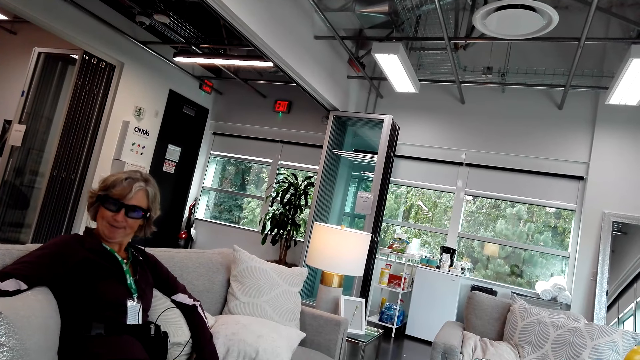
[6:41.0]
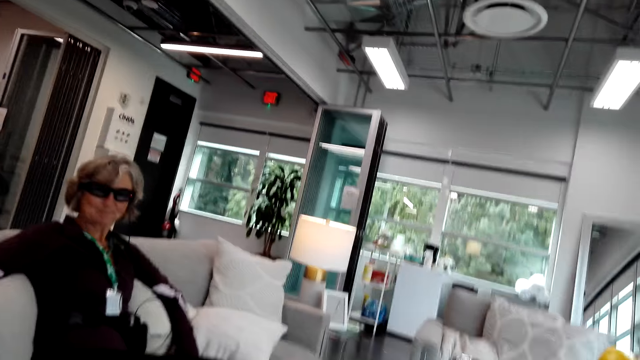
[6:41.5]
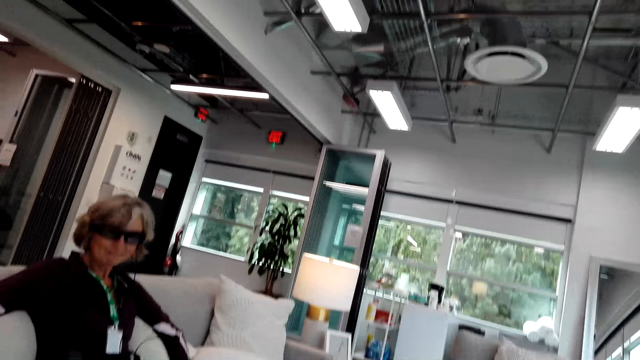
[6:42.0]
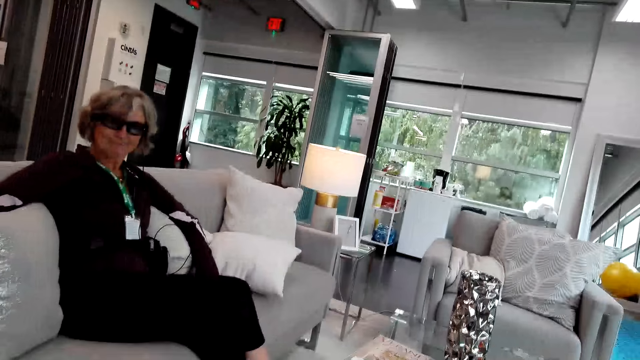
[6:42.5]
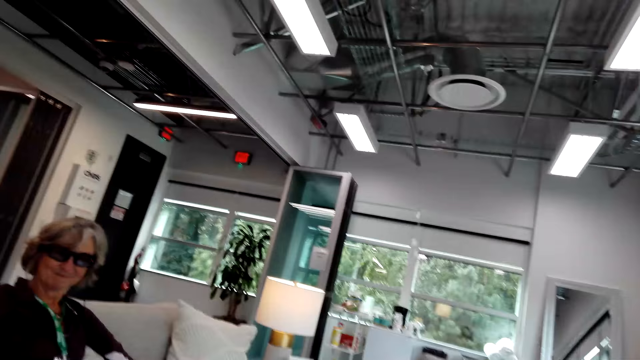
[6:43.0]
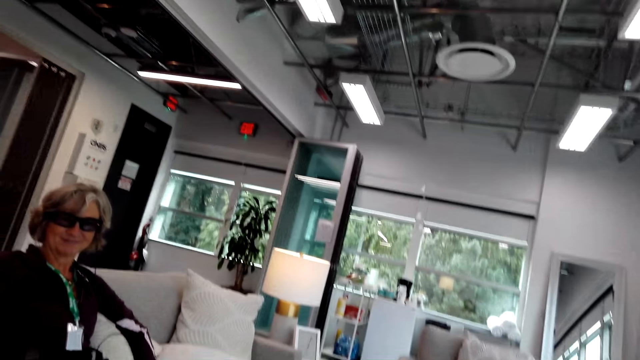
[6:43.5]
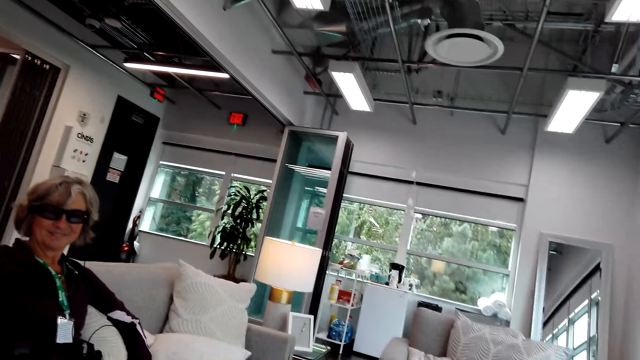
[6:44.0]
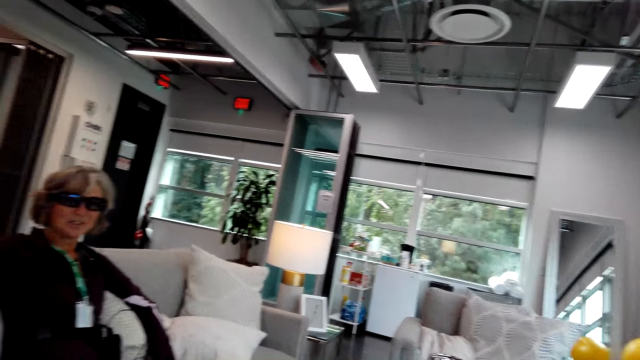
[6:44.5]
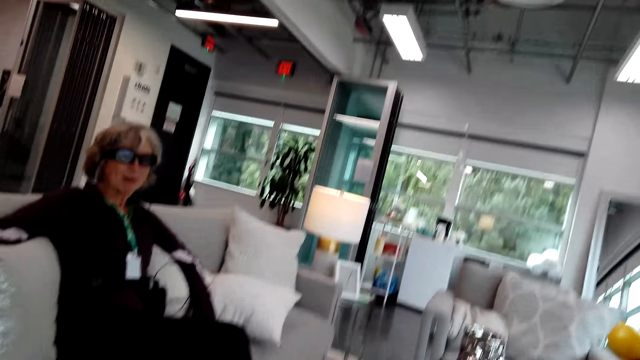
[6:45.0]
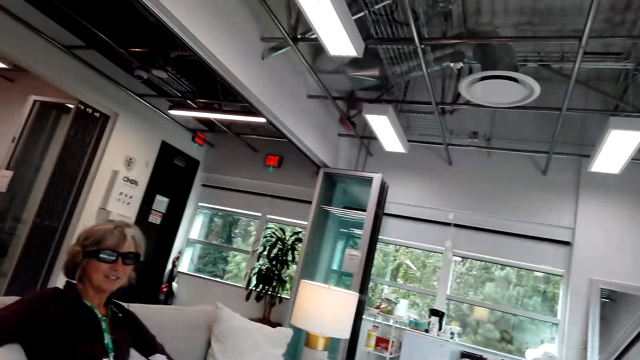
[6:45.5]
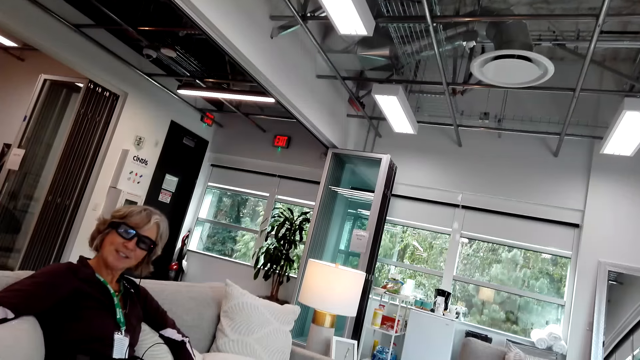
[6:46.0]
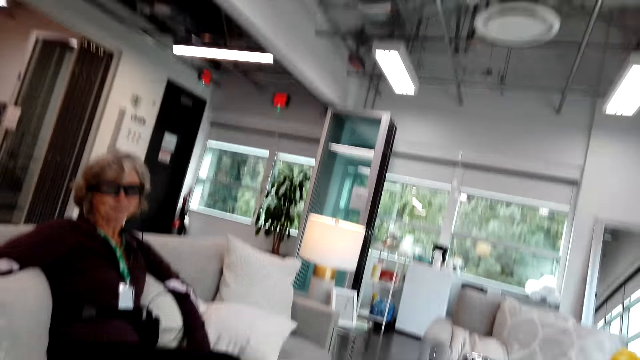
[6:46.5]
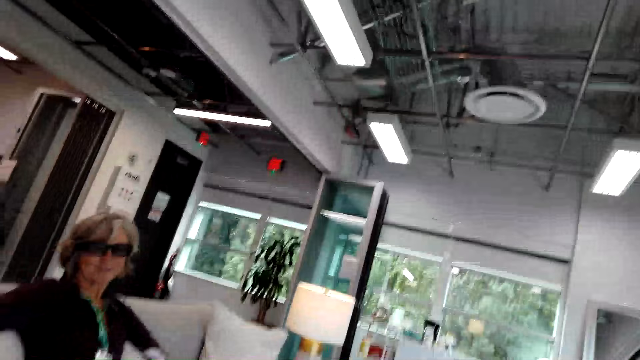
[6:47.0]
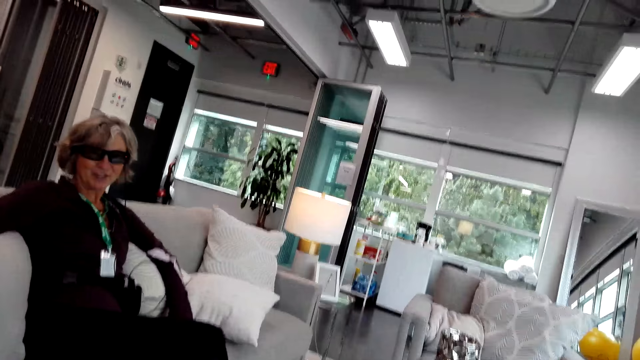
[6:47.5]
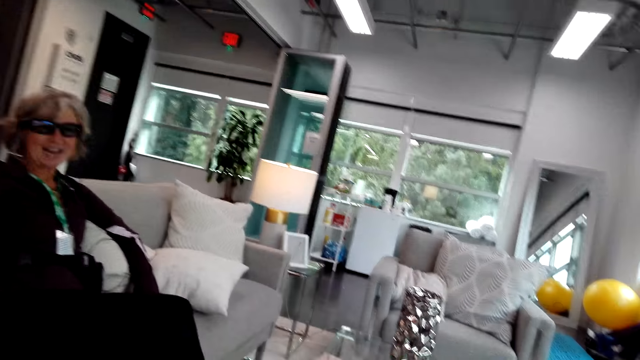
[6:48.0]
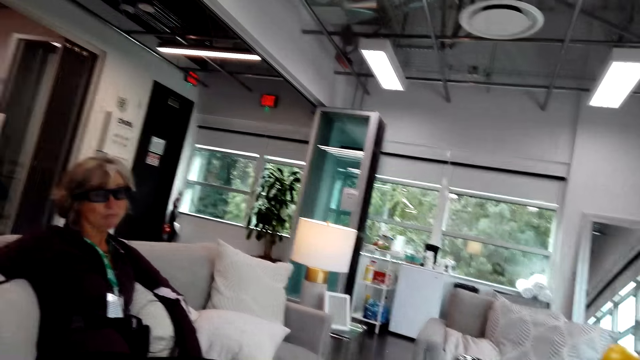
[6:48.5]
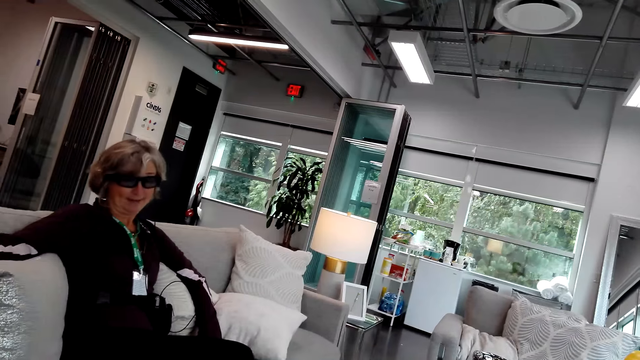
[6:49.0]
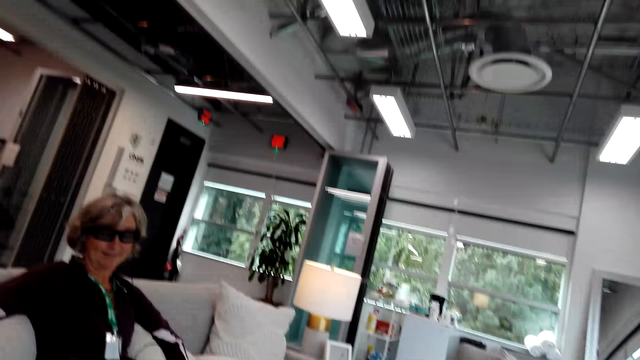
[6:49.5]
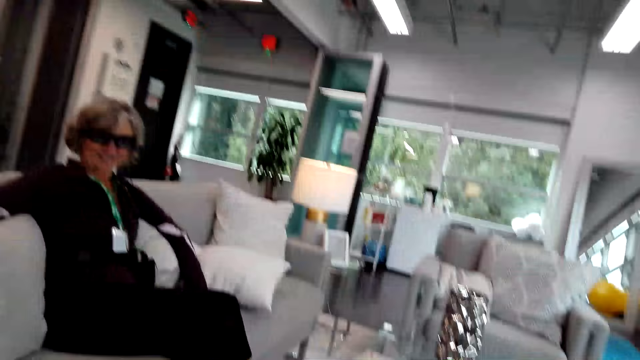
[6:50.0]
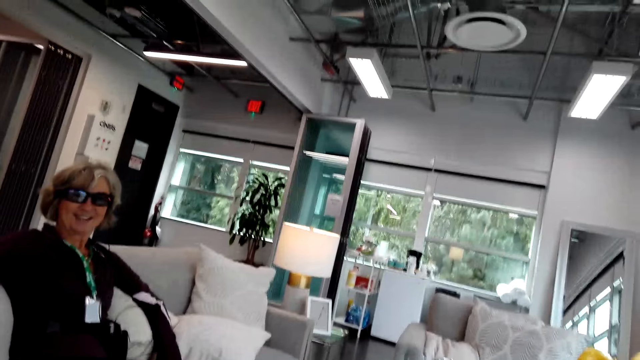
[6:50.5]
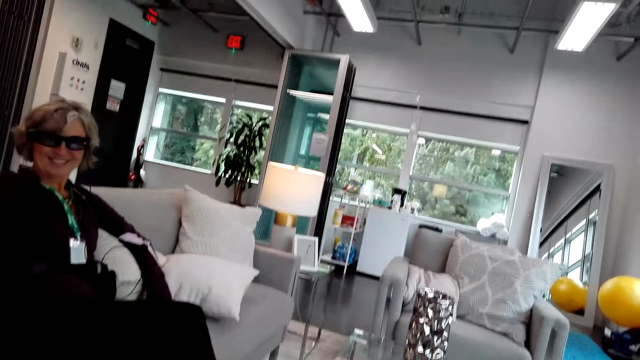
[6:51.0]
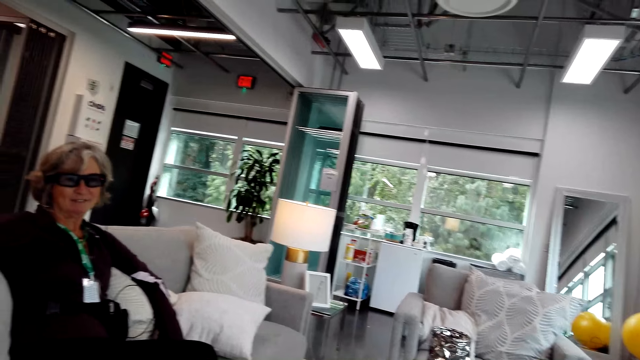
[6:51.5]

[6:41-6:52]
The camera wearer talks to a woman. The woman talks to the camera wearer. The camera wearer talks to the woman. The woman talks to the camera wearer.

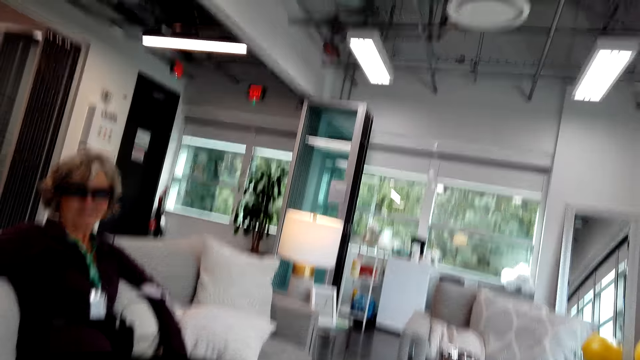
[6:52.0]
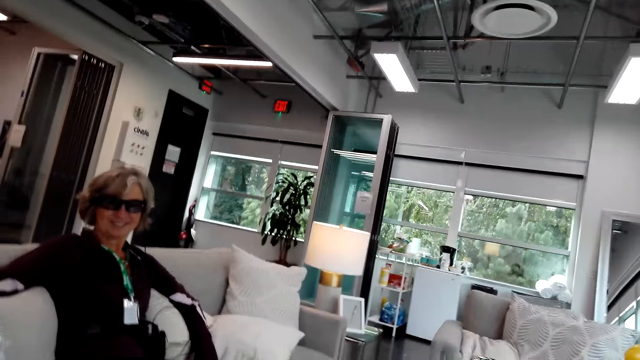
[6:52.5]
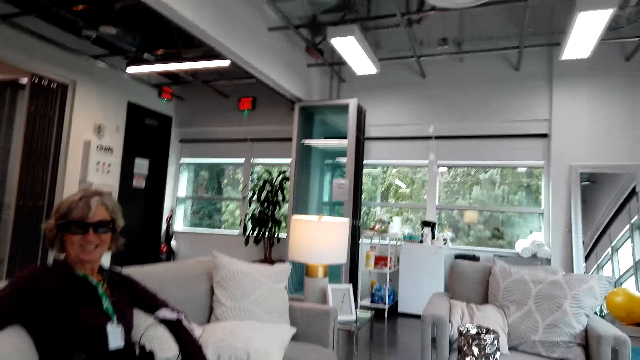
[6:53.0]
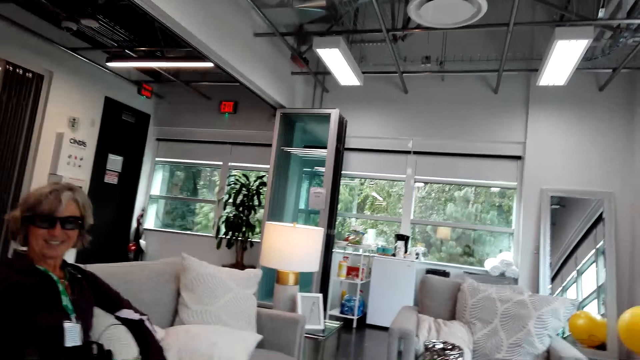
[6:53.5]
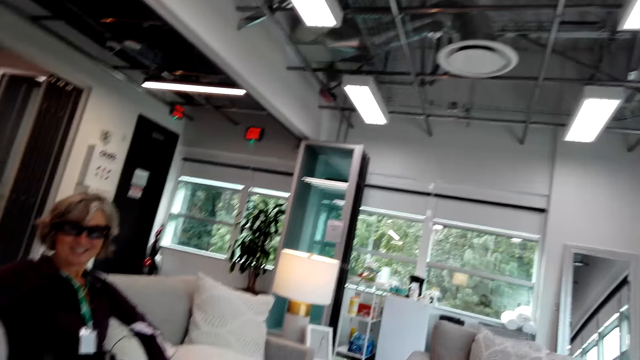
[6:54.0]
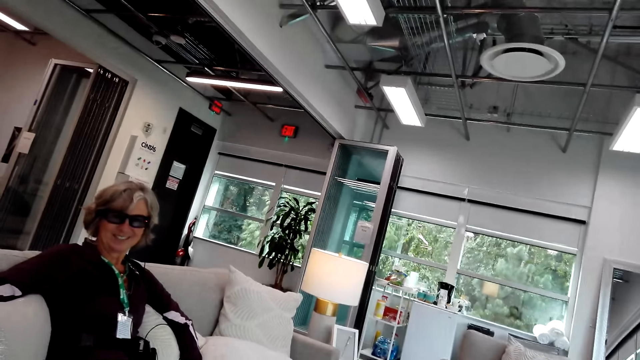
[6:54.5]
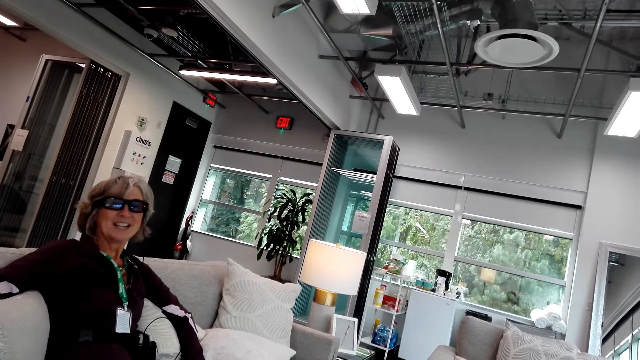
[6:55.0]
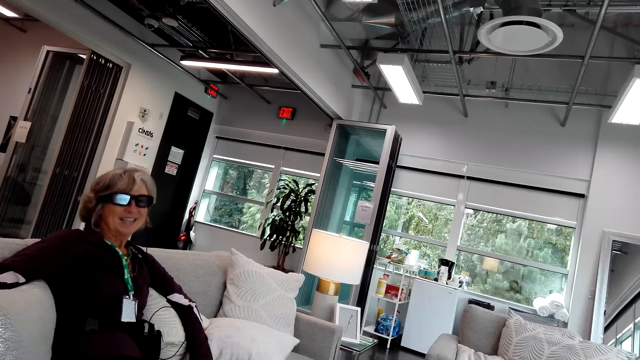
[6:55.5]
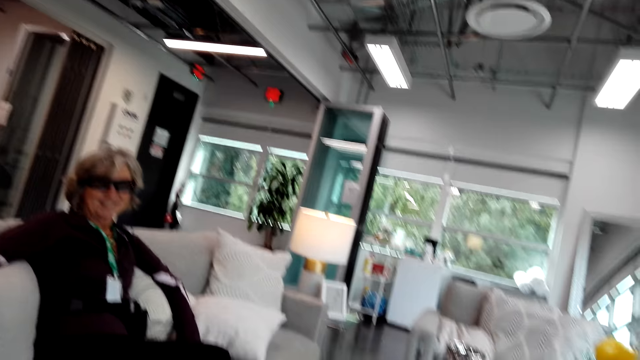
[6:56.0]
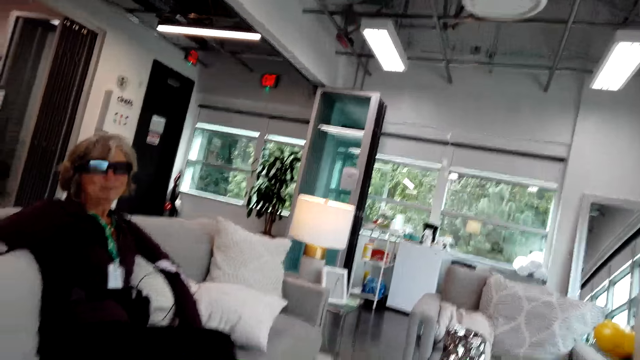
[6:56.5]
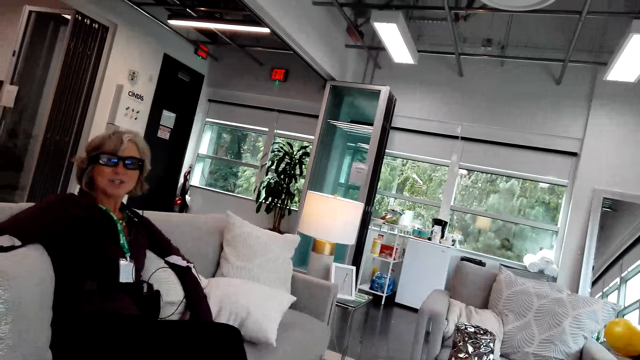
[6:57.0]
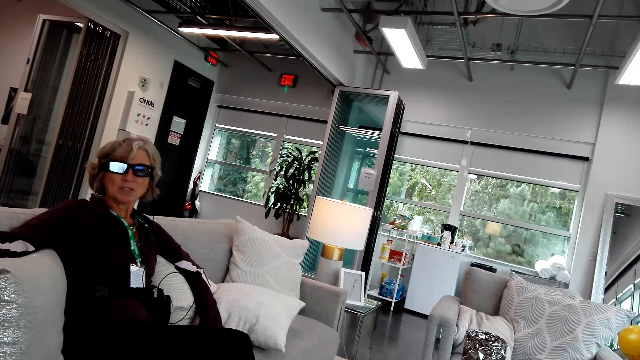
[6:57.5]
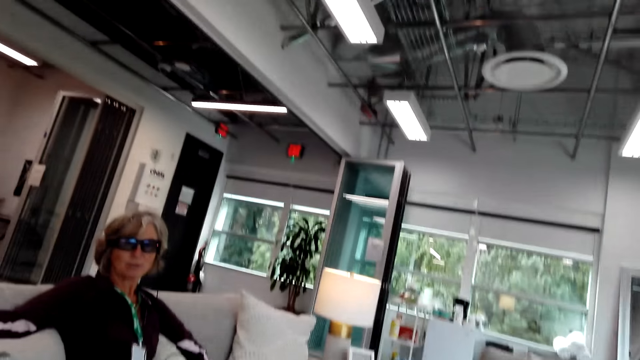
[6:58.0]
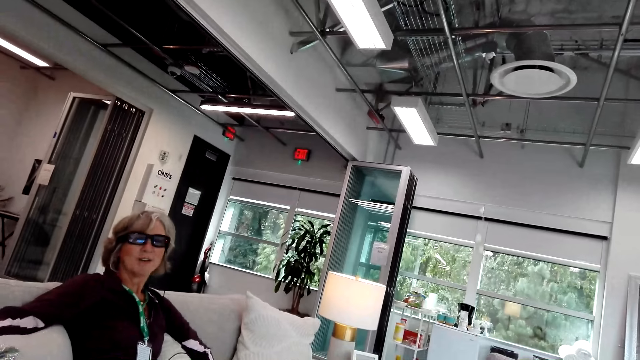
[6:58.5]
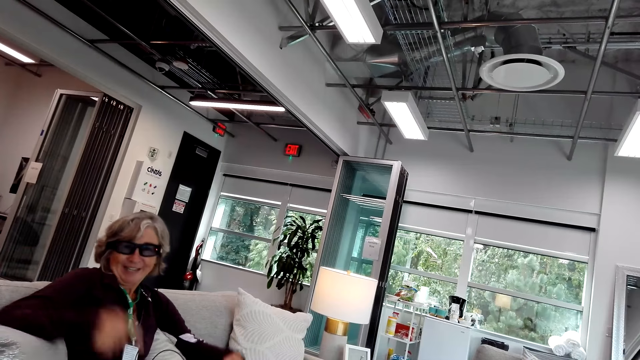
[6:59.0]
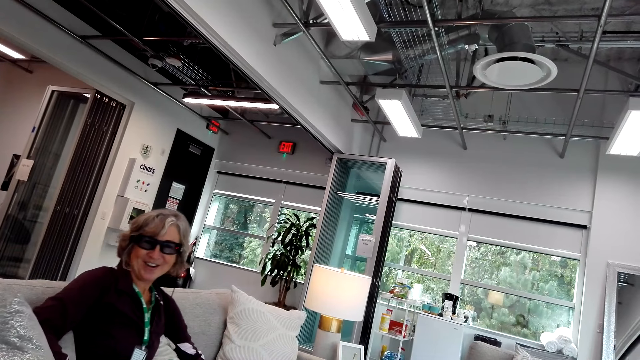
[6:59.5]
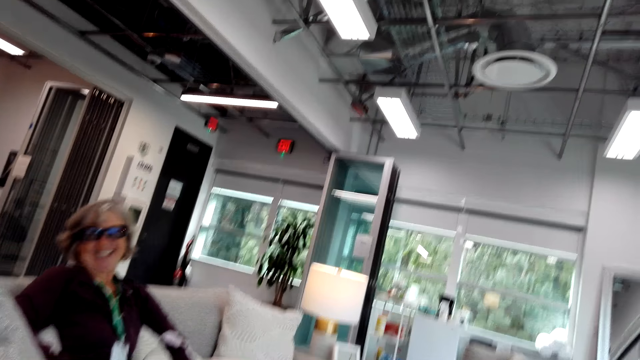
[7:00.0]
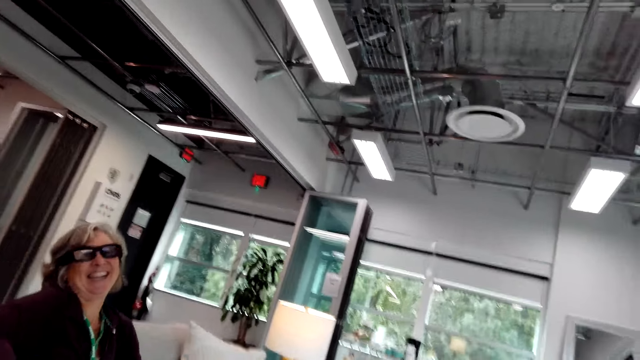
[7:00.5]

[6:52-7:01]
The camera wearer talks to a woman. The woman talks to the camera wearer.
